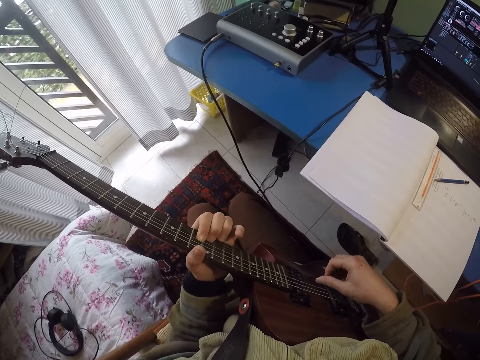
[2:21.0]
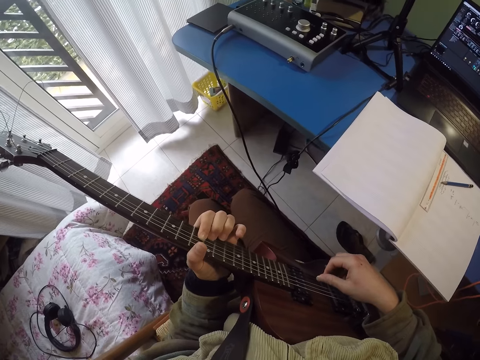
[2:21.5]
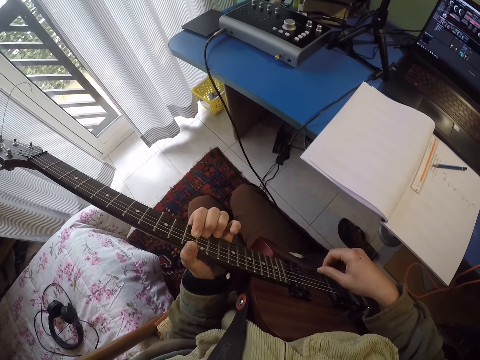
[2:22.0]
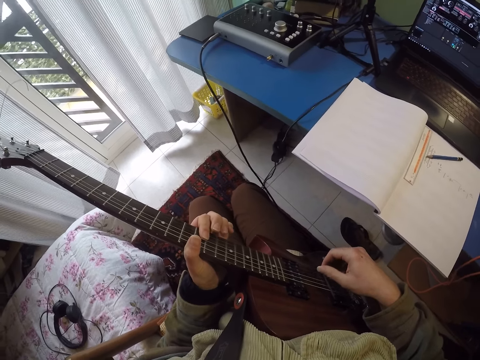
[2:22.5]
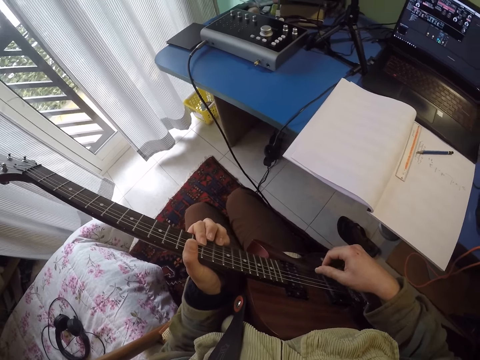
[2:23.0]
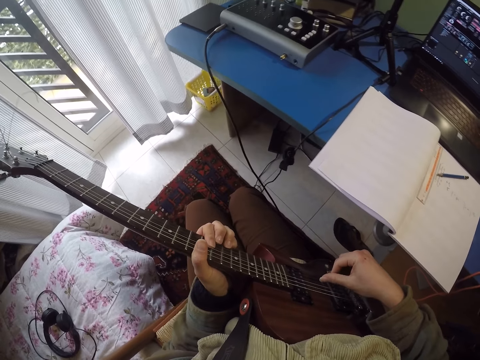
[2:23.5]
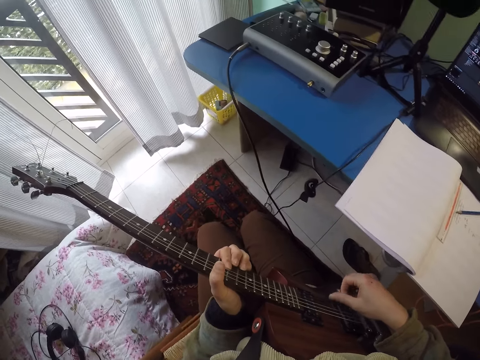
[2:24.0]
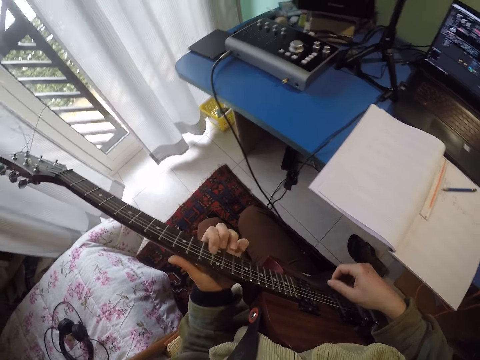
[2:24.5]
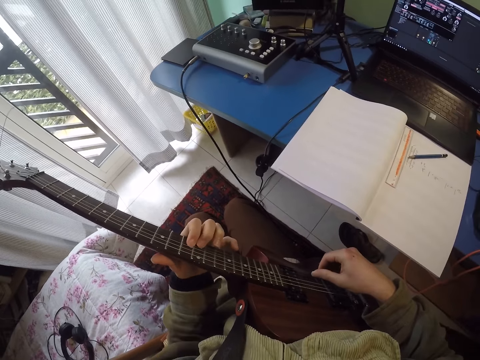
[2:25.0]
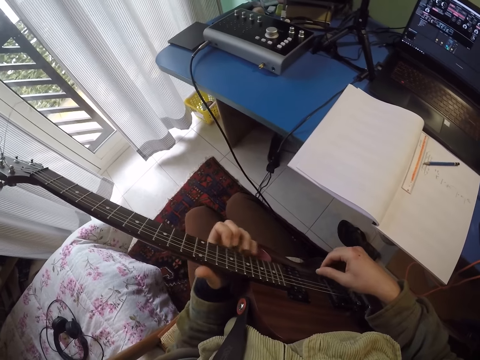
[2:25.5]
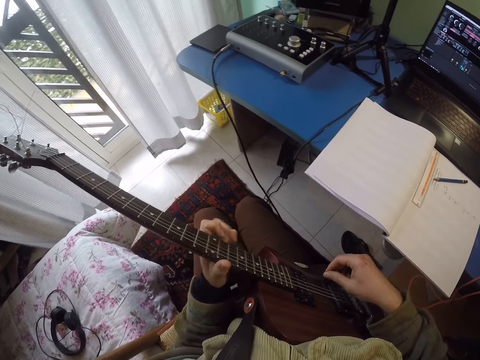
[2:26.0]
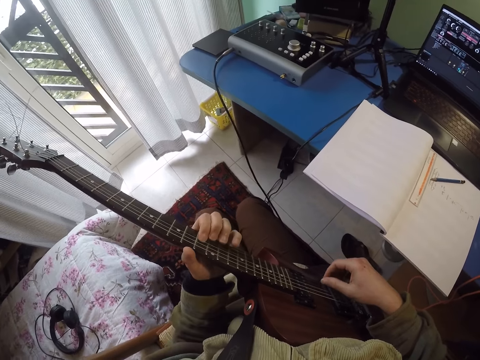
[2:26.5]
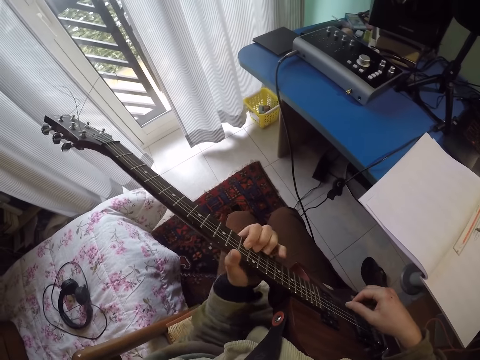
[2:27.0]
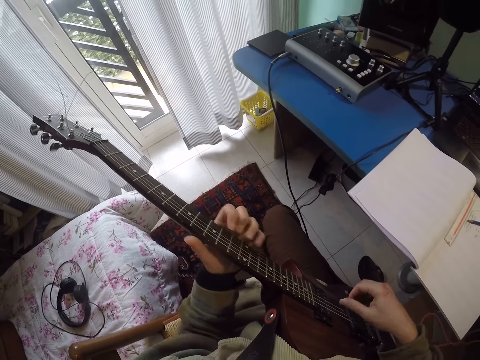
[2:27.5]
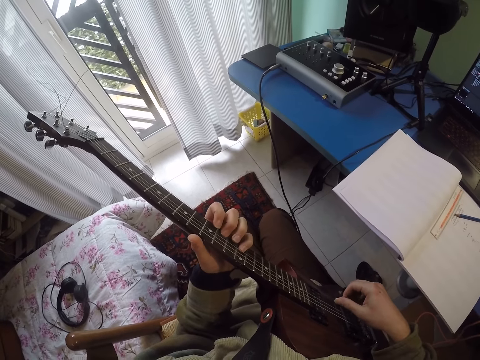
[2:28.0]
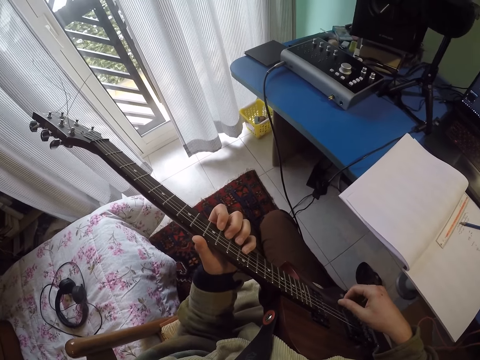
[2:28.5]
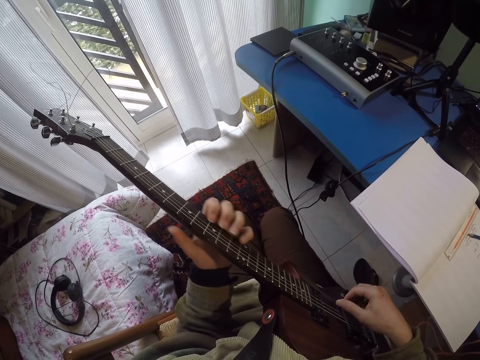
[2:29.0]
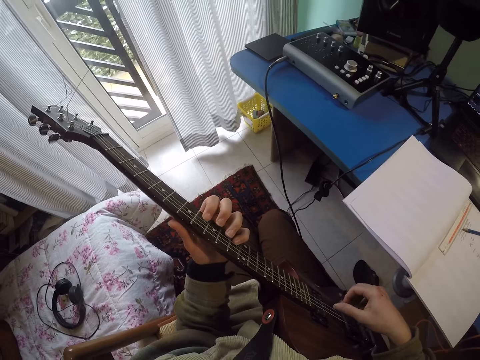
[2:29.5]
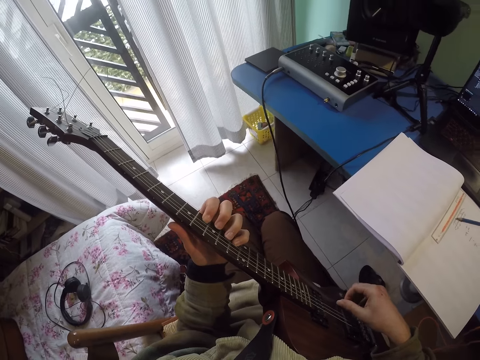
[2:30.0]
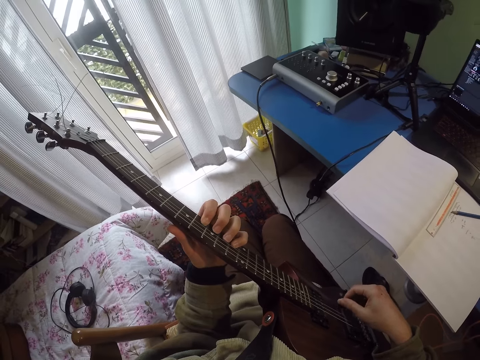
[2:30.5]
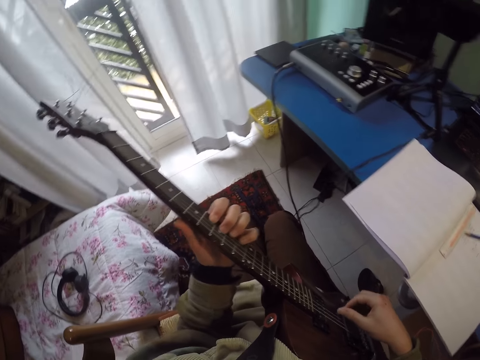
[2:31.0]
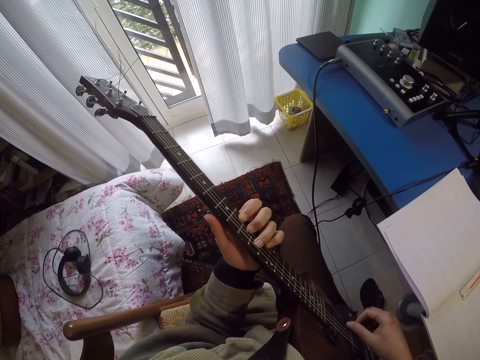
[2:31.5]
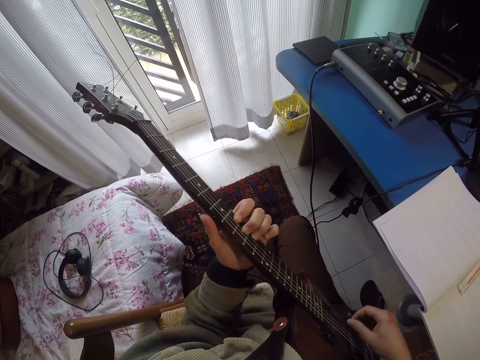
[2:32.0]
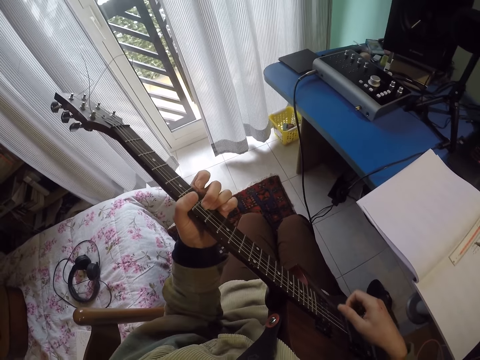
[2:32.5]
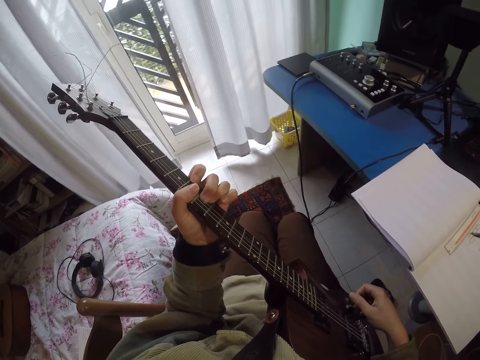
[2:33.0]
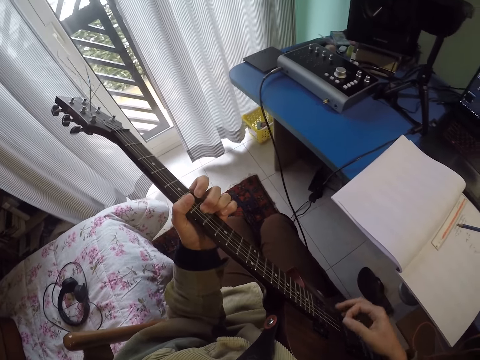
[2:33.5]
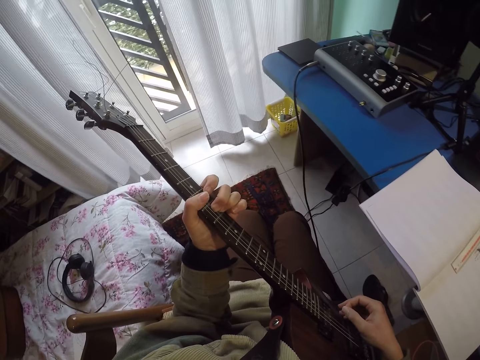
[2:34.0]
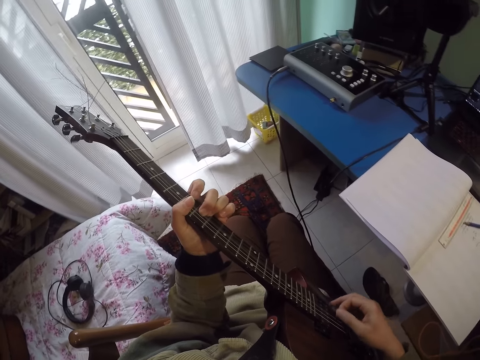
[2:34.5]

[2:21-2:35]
The camera wearer looks around a room. They play a guitar.

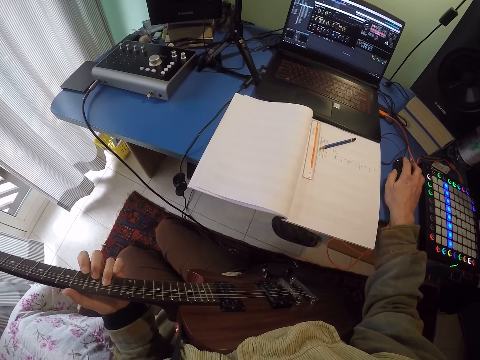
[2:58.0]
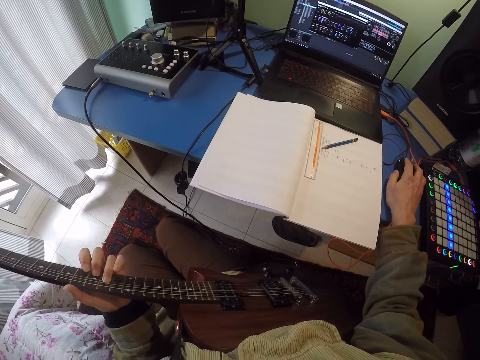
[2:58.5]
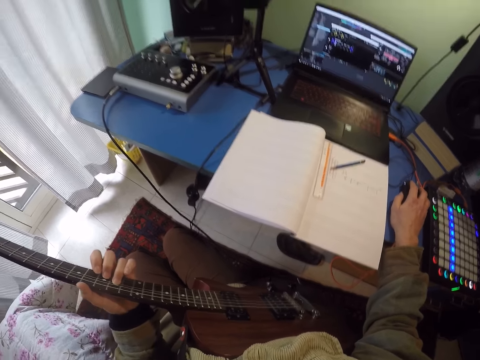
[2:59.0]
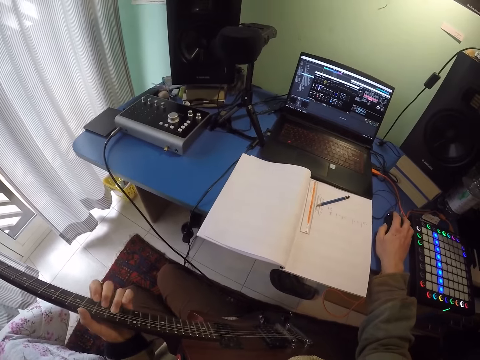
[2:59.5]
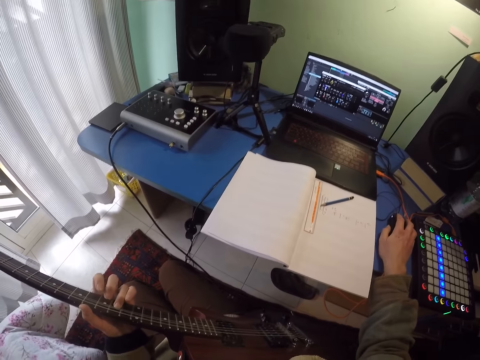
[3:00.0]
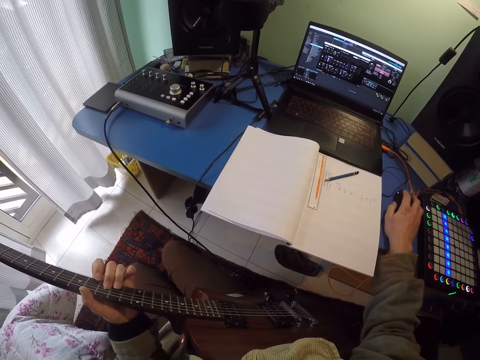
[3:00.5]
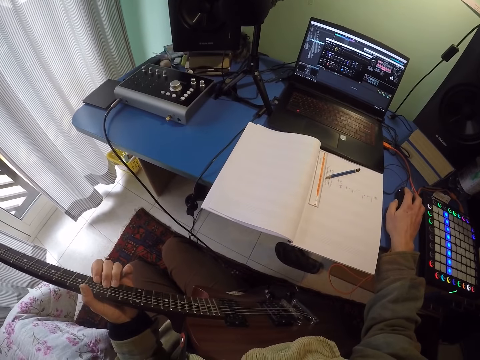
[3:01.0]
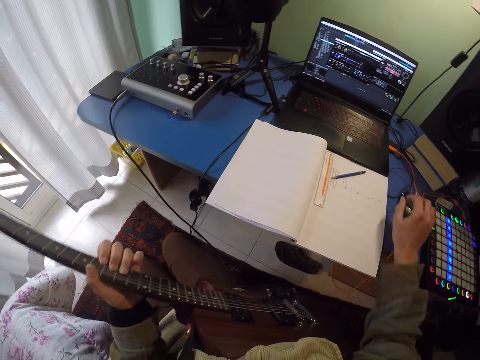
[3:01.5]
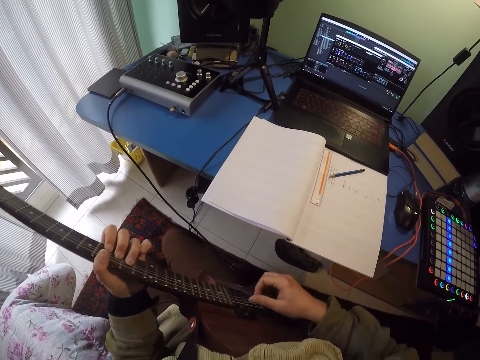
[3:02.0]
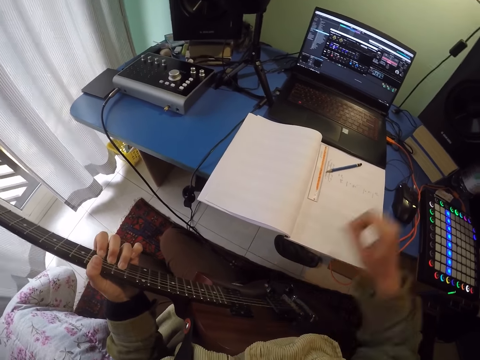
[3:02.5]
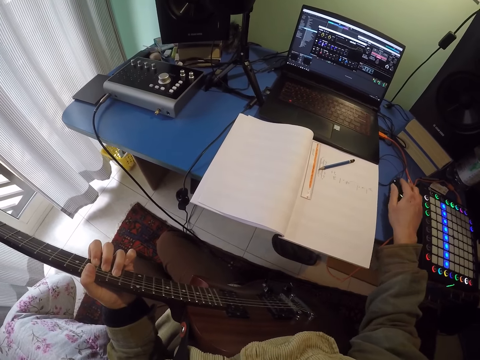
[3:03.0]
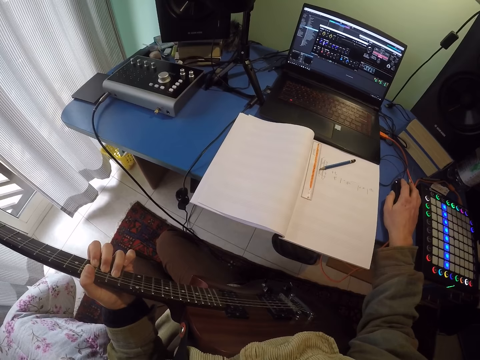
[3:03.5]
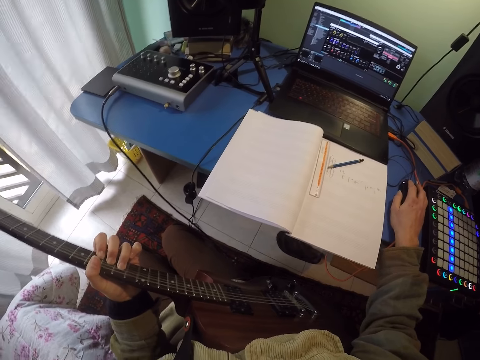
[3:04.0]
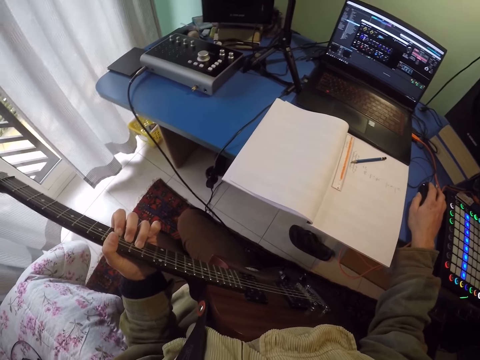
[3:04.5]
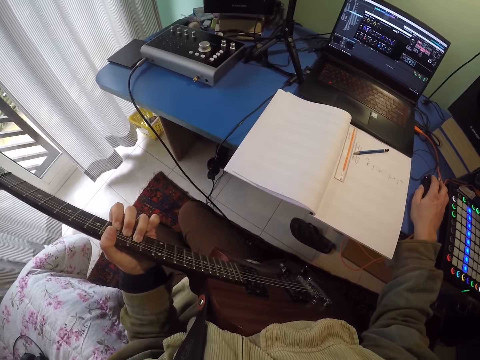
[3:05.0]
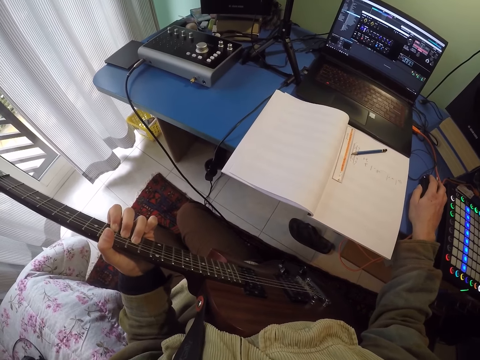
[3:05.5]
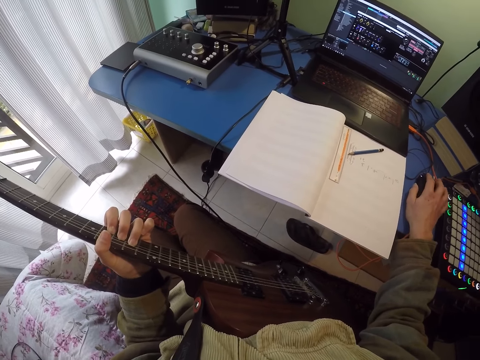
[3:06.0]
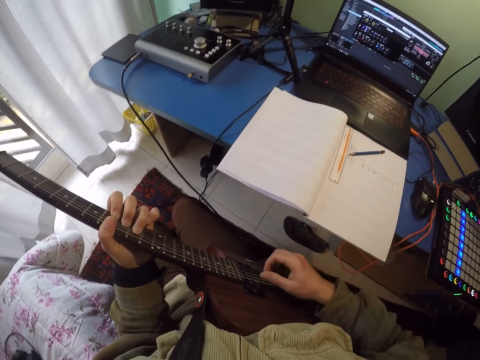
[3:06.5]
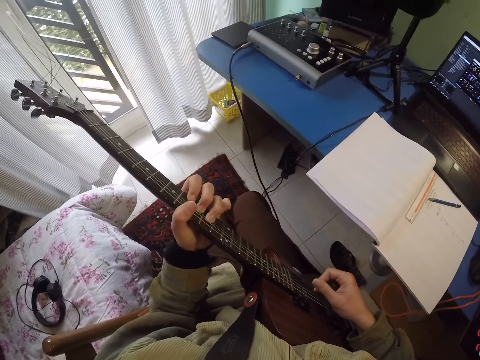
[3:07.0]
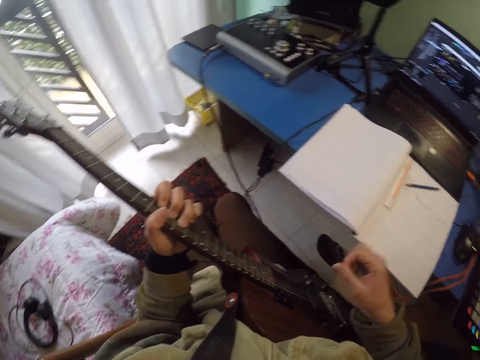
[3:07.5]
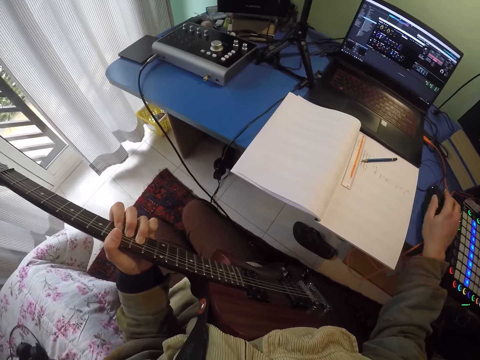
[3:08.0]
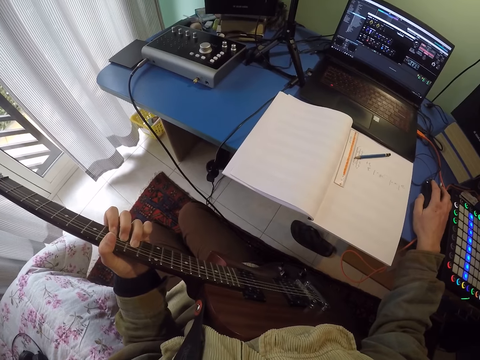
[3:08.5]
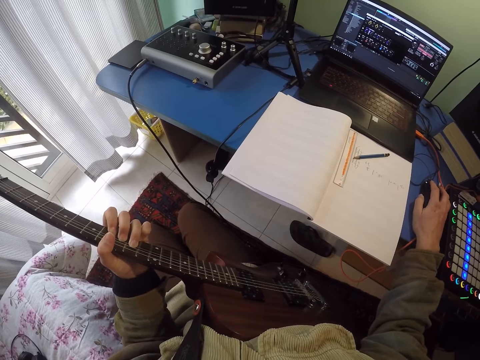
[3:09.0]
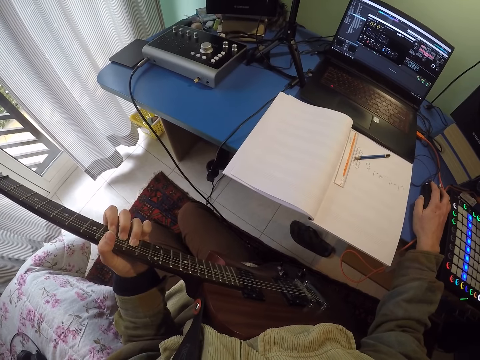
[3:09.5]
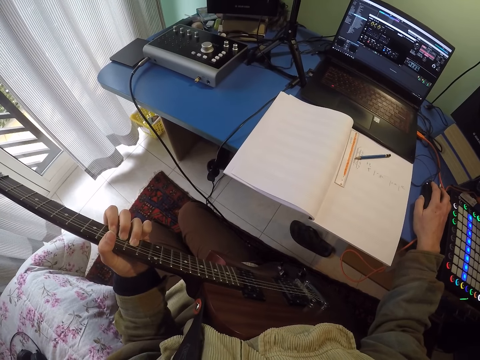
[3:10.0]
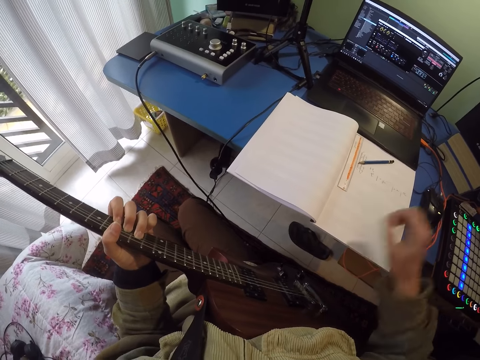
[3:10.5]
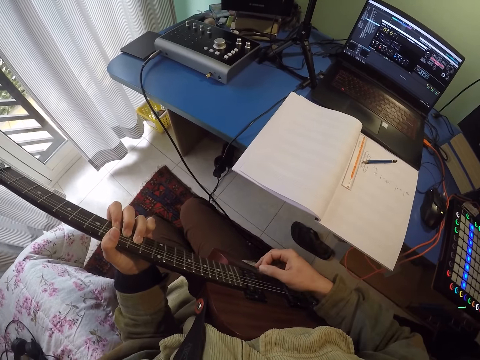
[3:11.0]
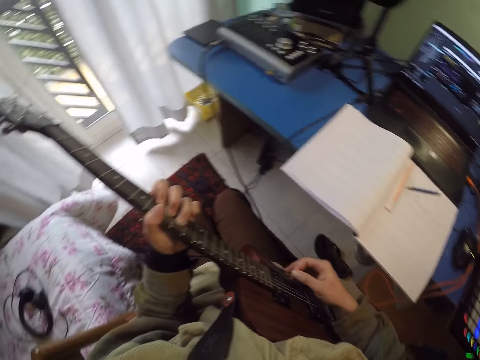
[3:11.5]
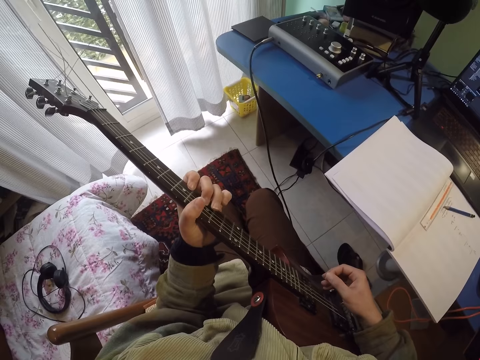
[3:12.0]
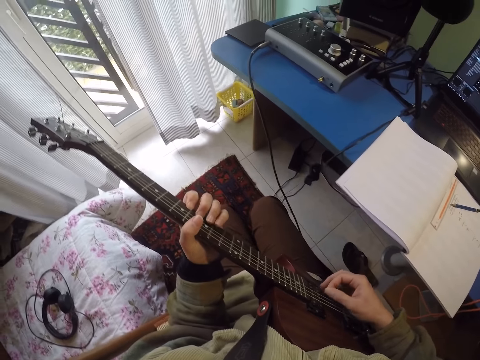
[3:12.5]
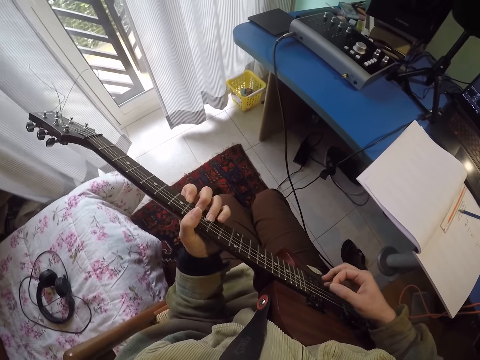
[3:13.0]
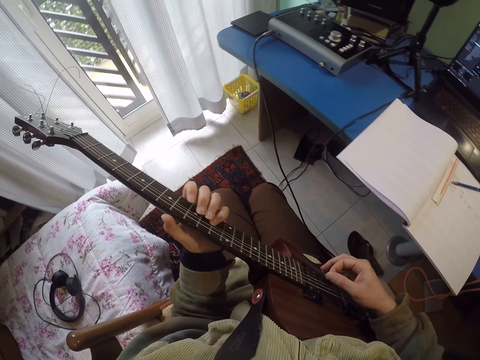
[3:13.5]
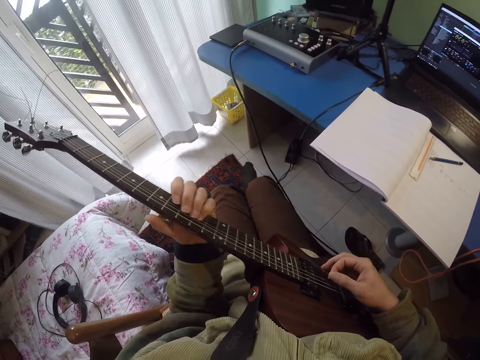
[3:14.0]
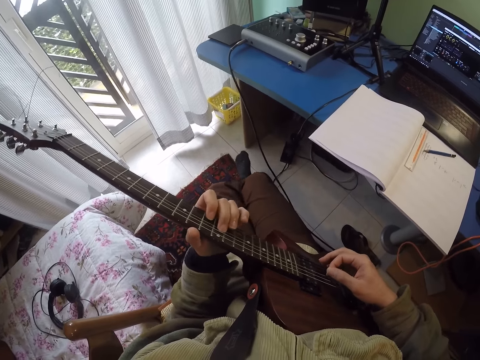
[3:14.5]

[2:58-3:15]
The camera wearer looks around a room. They operate a laptop. They play a guitar. They operate the laptop. They hold a mouse. They play the guitar.
